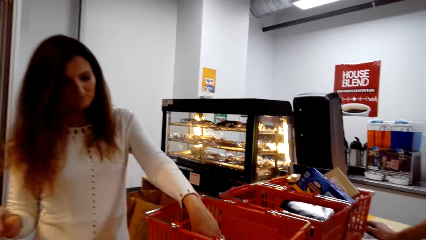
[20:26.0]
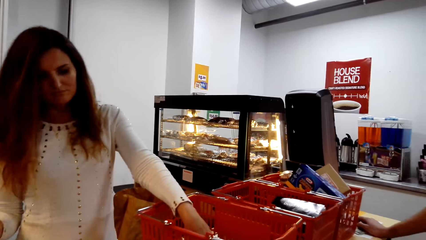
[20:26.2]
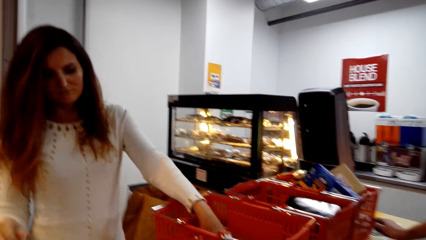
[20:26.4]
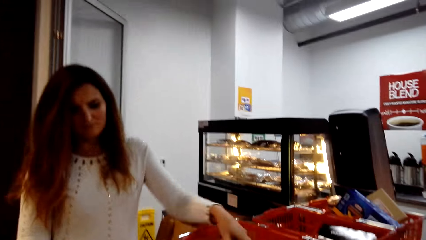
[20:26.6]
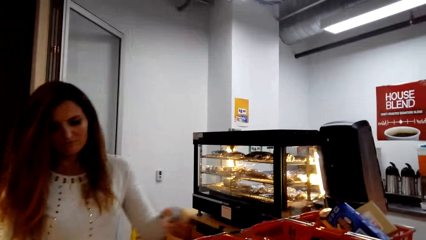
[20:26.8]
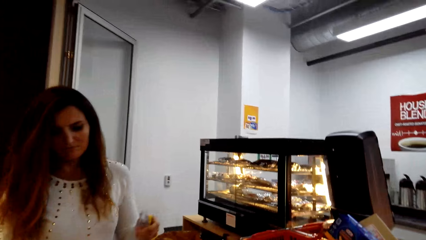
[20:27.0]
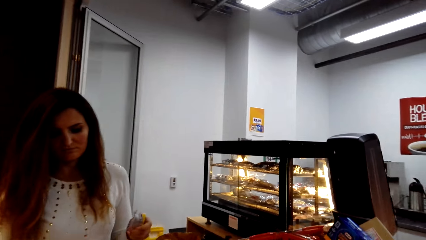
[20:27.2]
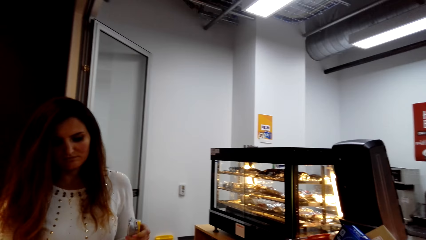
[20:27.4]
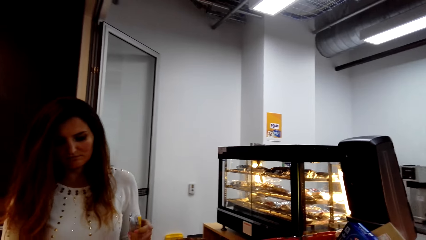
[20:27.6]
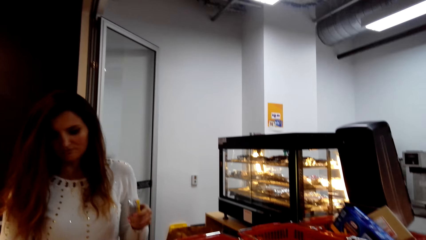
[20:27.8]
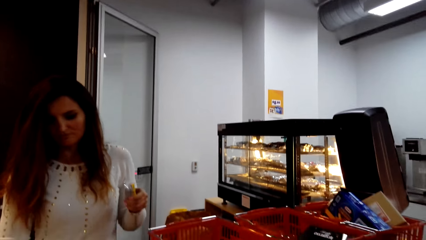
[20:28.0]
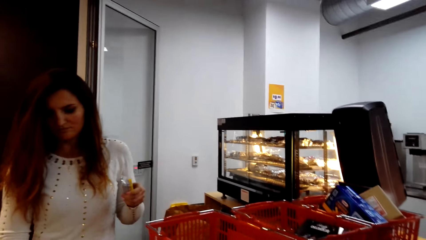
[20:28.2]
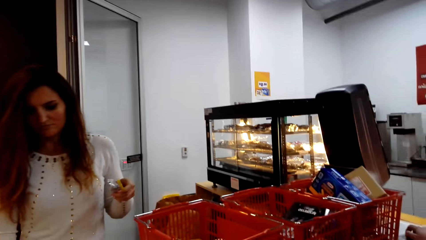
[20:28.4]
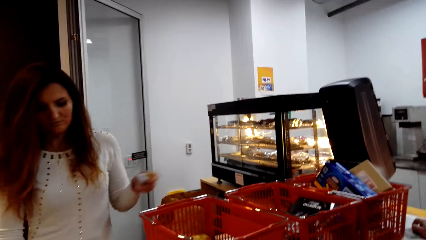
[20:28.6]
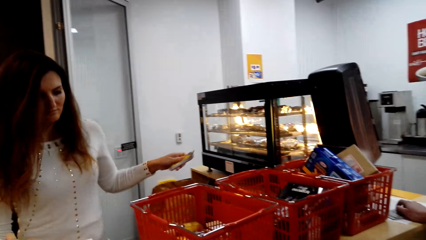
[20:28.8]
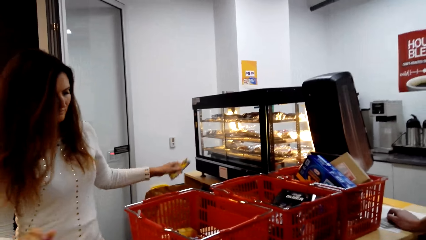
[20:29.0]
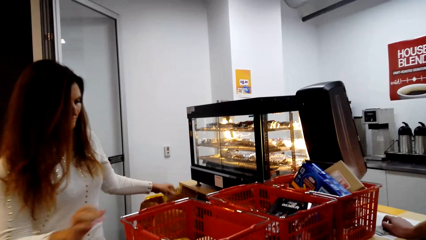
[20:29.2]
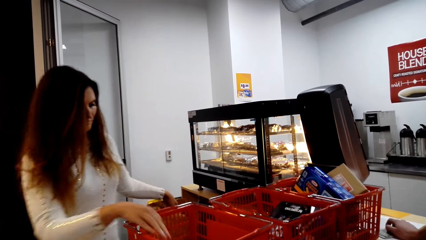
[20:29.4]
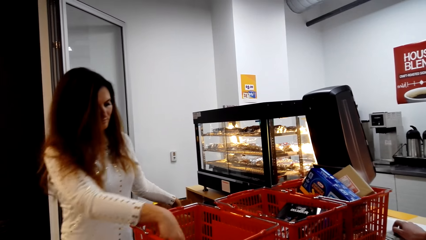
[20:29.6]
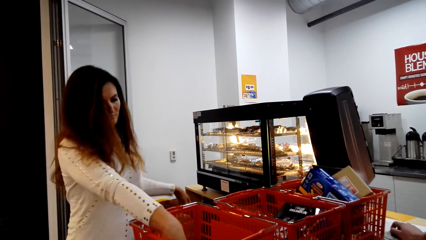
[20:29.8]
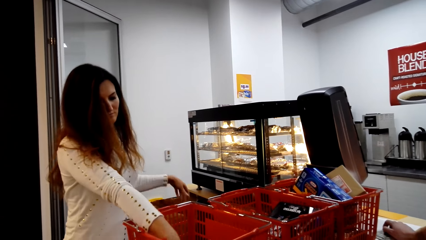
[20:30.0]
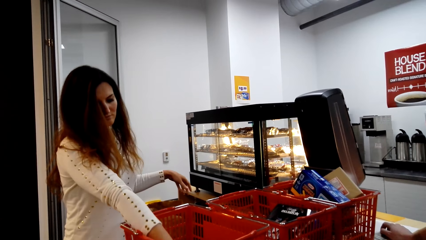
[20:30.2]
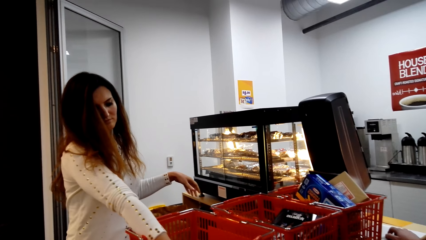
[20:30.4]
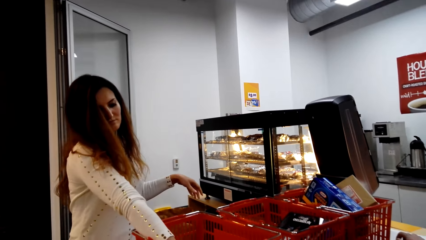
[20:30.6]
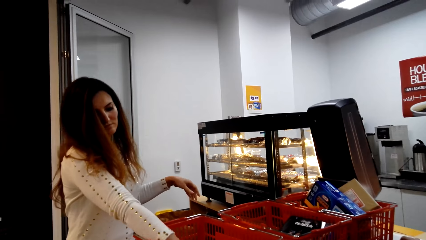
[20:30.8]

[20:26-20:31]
The lady takes a packet, places something in the bag and puts the packet away.

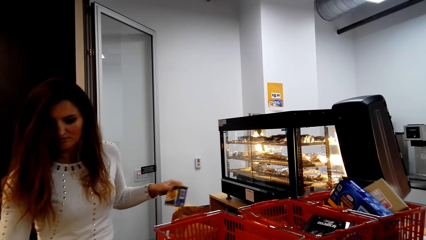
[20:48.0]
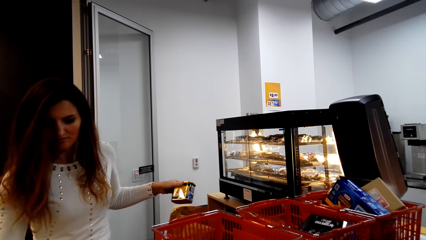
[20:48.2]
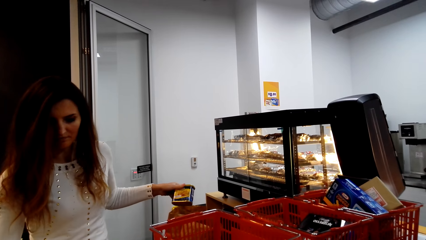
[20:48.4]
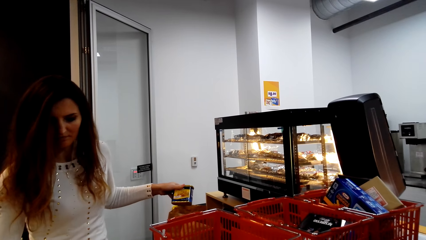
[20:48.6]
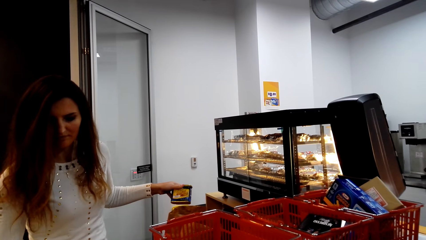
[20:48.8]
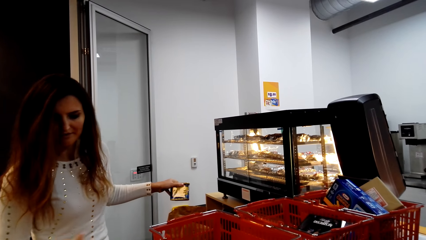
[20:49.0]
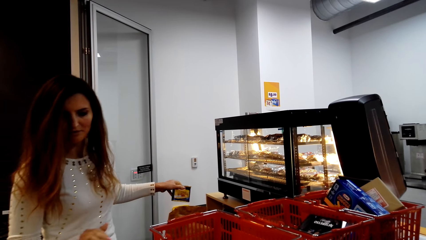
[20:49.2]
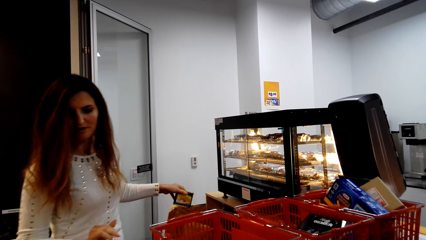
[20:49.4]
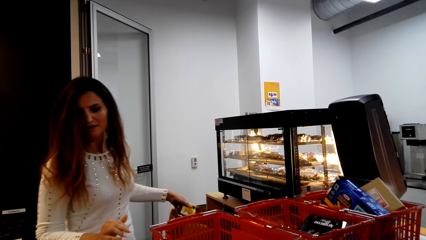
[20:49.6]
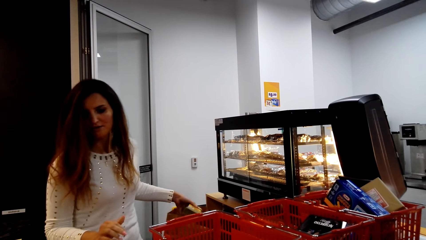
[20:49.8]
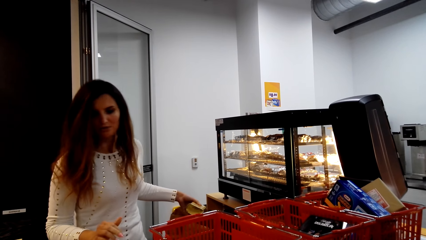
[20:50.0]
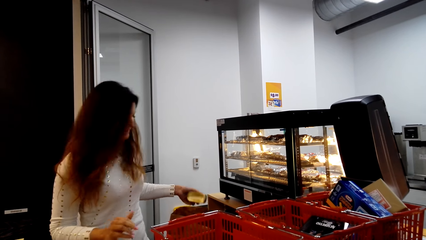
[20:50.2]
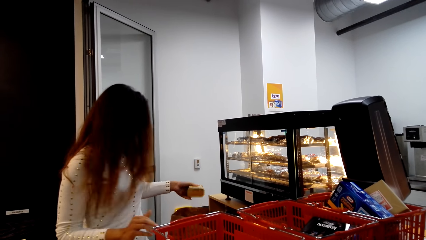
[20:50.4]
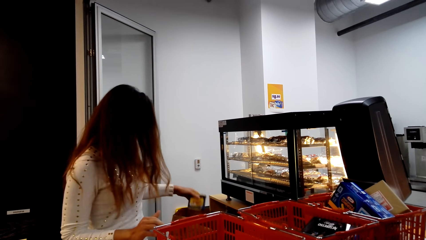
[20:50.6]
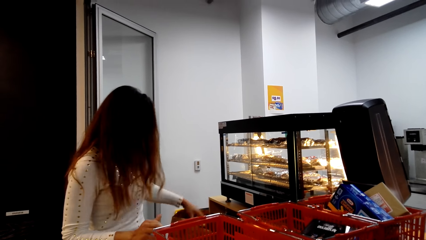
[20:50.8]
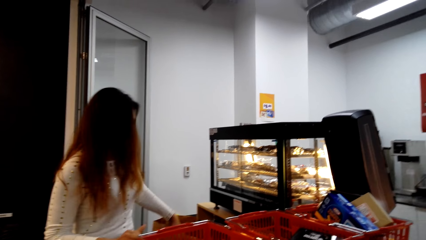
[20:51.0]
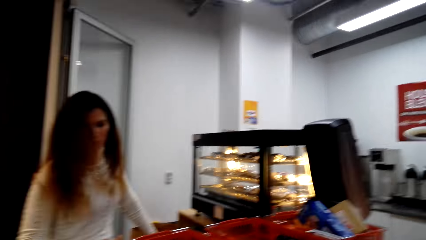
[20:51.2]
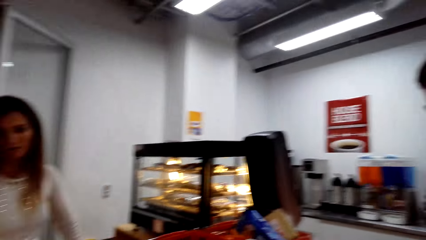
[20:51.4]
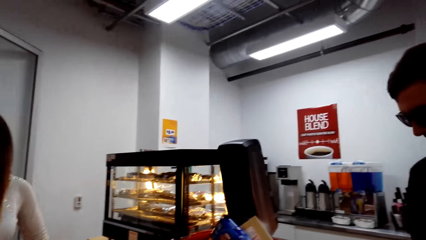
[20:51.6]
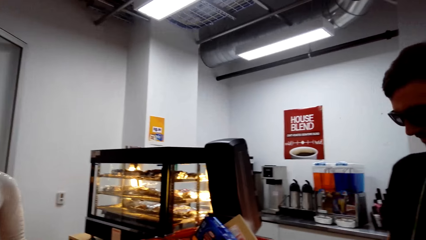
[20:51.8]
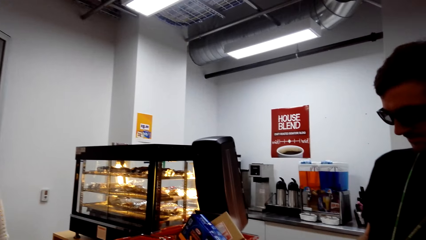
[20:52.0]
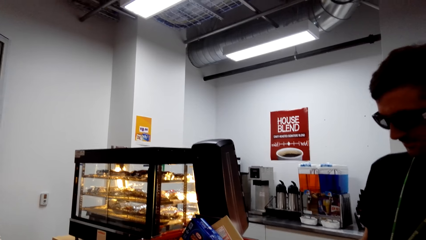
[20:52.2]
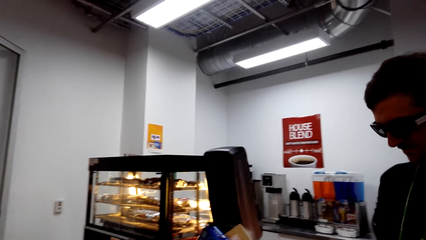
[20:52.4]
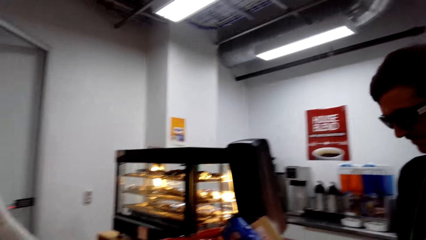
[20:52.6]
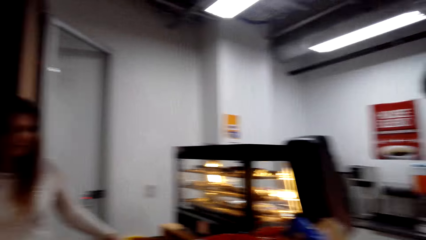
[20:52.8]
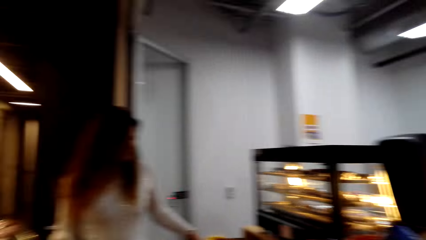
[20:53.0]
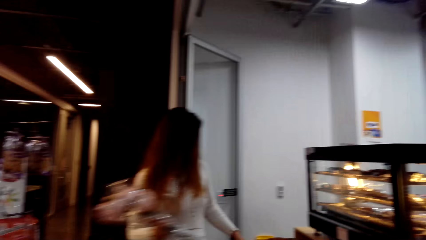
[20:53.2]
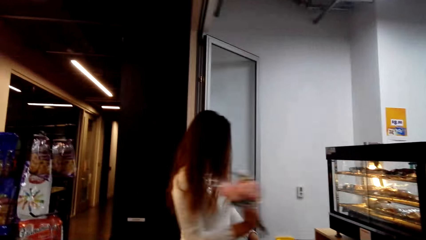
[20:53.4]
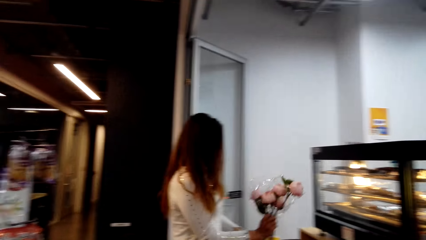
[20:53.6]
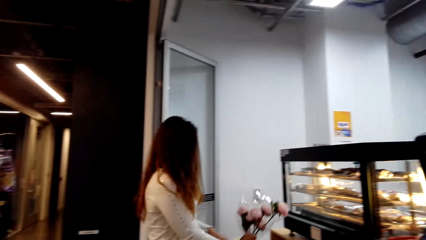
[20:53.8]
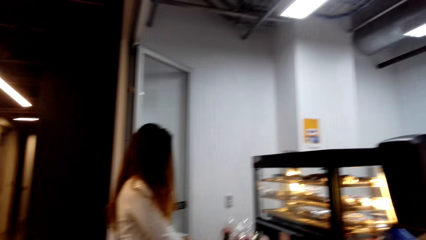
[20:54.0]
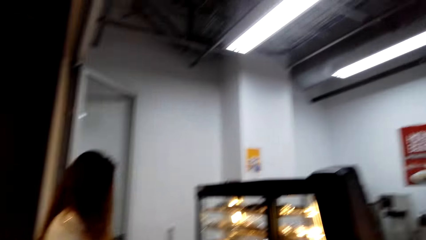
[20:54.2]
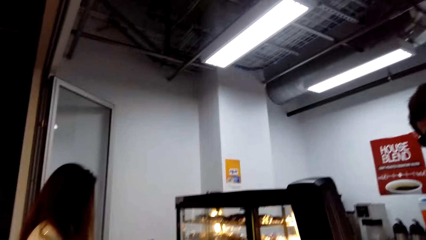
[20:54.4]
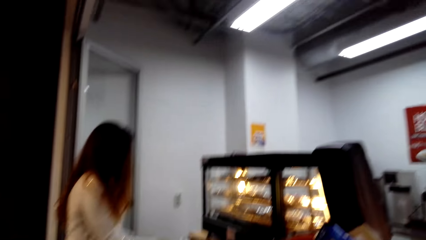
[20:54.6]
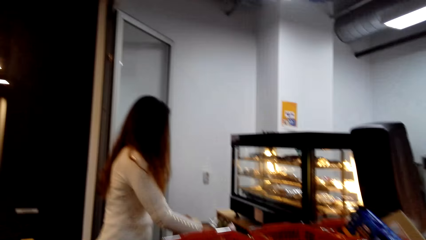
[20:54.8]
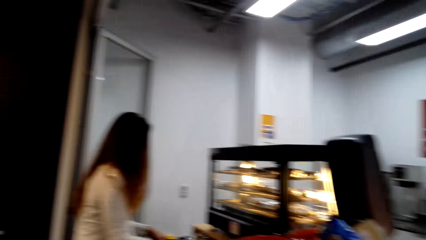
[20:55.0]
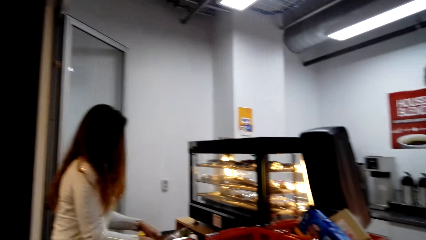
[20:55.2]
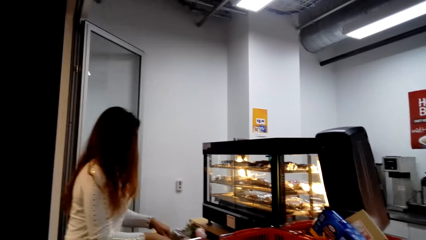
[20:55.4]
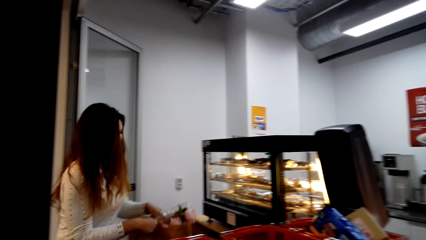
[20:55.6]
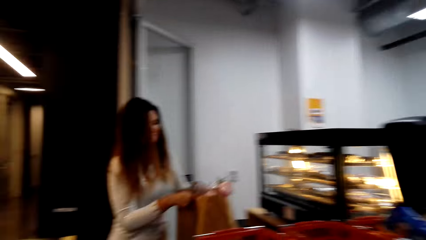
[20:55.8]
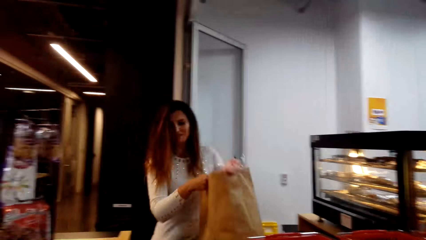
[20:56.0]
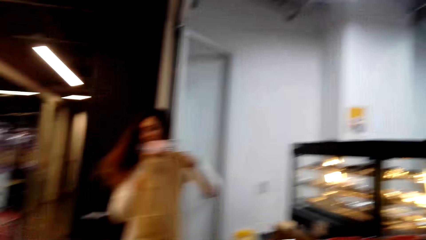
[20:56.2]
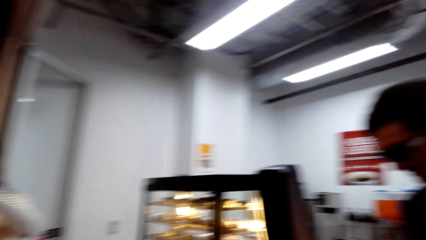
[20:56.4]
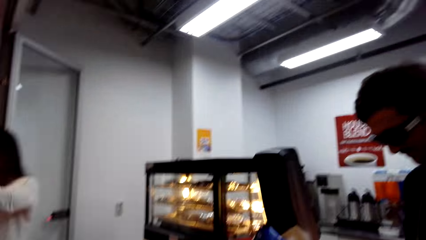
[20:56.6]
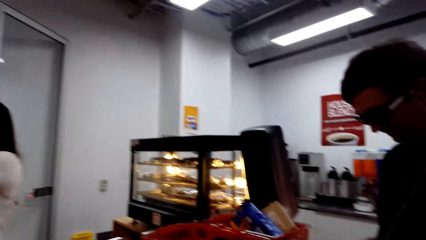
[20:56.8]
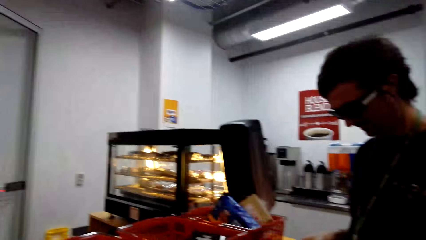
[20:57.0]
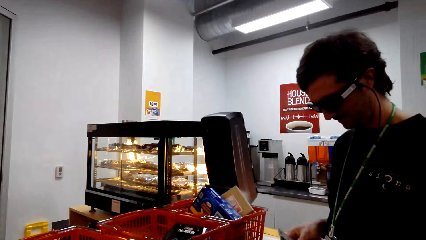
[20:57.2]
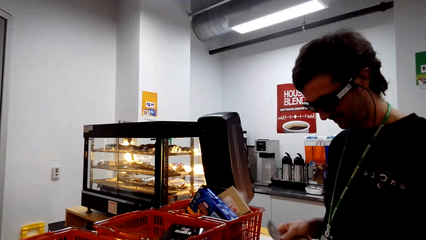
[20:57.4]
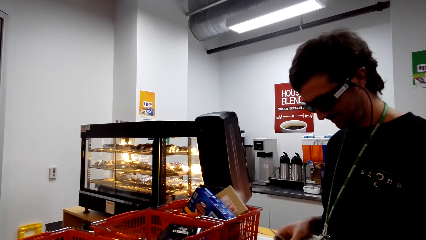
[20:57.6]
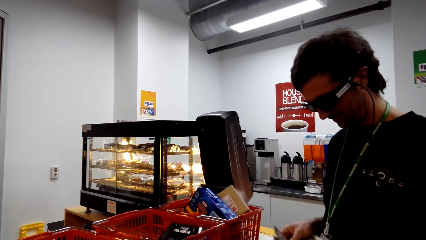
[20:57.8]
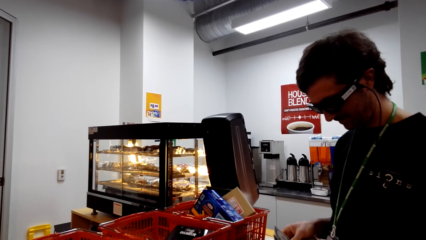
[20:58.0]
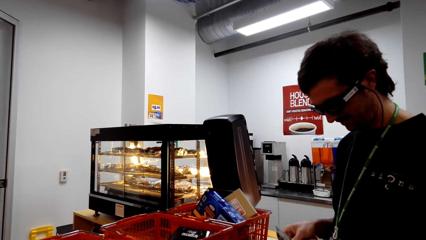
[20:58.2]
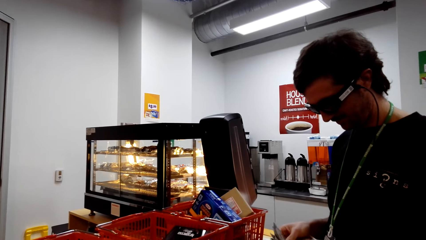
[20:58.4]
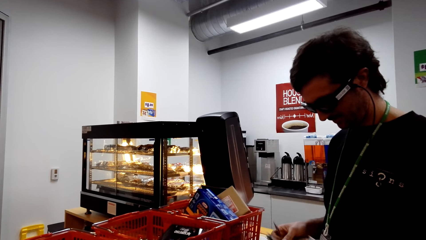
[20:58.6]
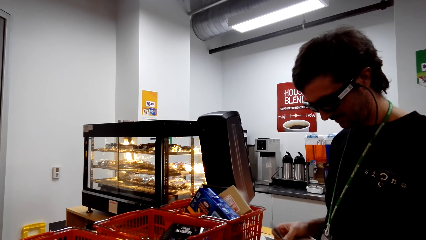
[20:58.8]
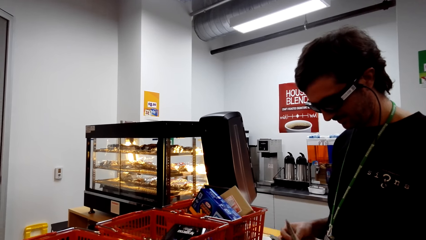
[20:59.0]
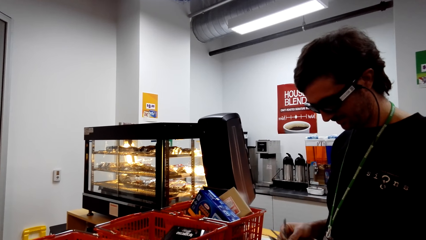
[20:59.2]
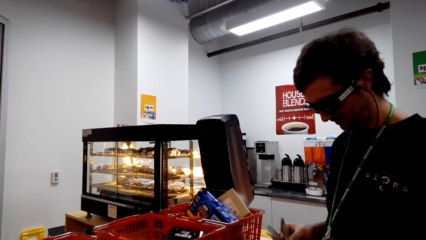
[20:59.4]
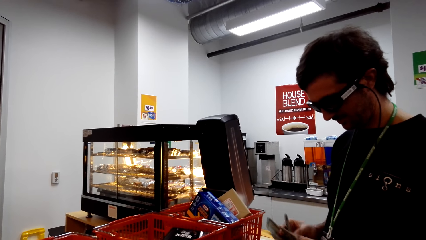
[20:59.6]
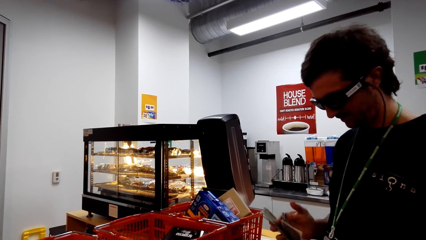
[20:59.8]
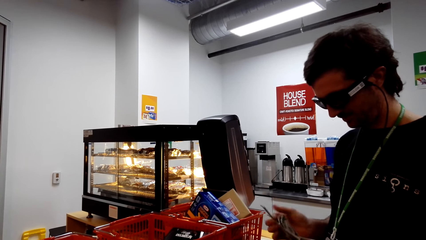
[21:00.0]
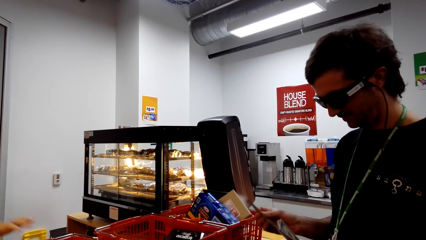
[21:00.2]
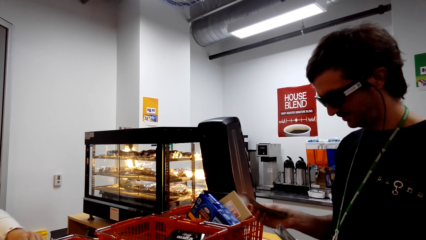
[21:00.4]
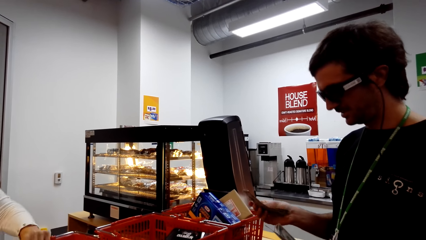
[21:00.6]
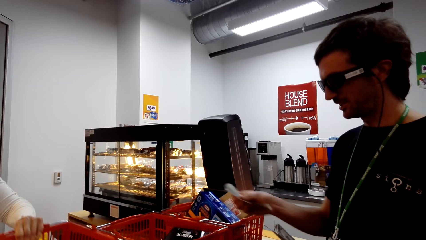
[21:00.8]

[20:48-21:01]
The lady puts the box away. The camera wearer looks around. The lady puts a packet away in the bag and lifts a bag. A man counts money.
